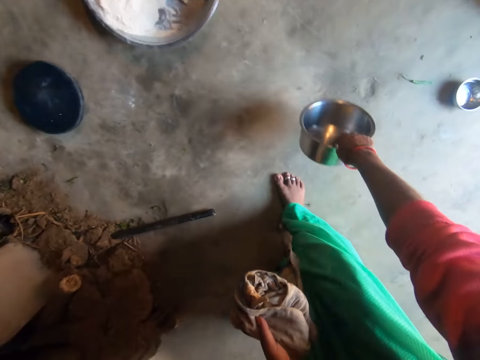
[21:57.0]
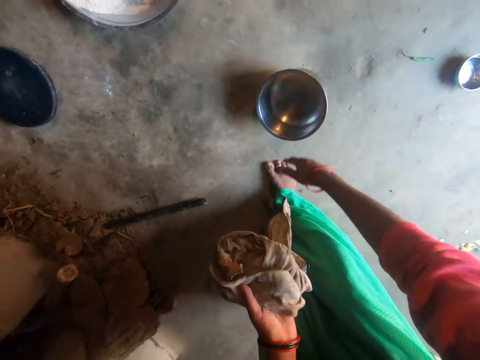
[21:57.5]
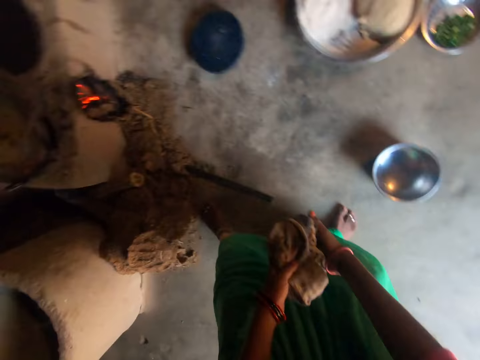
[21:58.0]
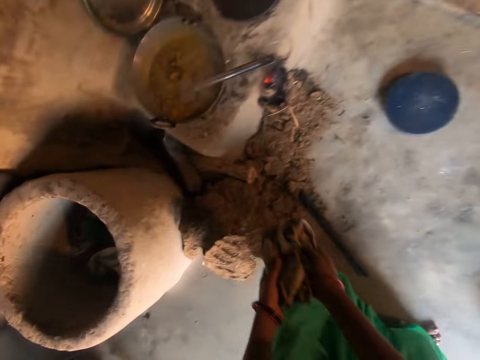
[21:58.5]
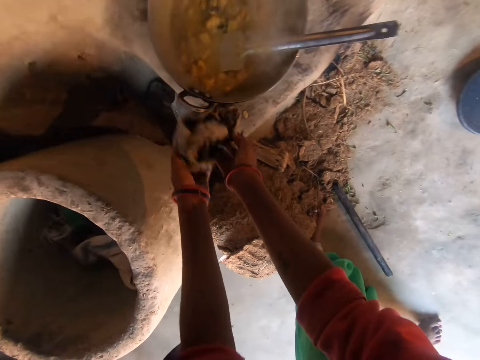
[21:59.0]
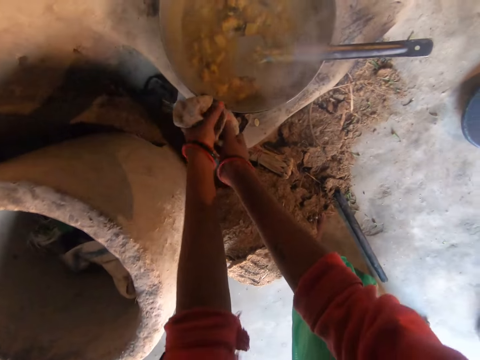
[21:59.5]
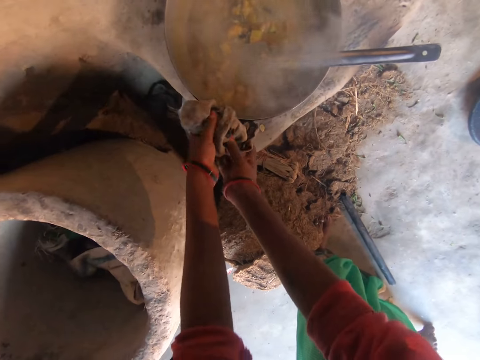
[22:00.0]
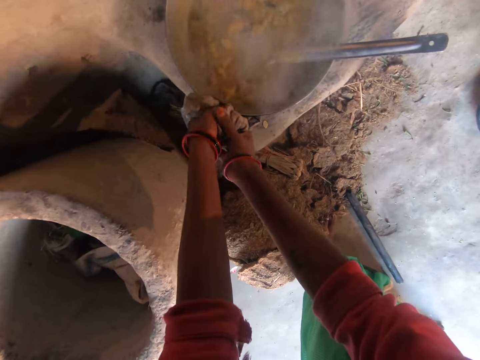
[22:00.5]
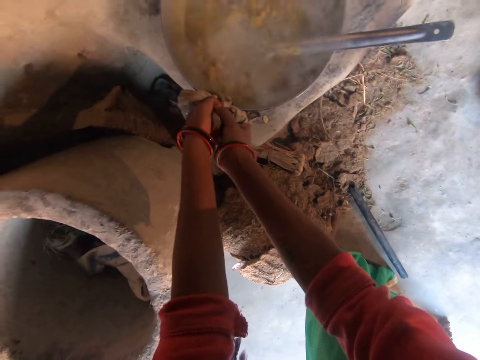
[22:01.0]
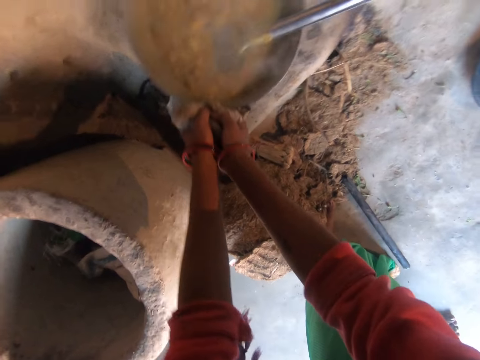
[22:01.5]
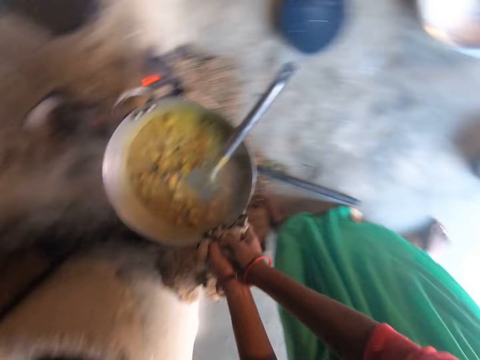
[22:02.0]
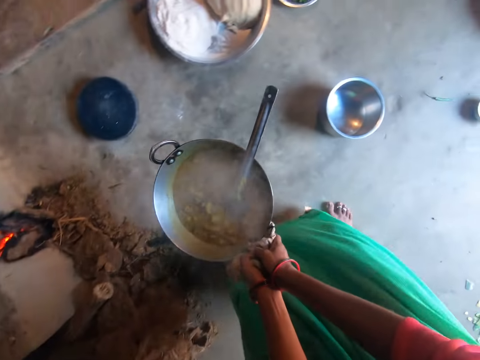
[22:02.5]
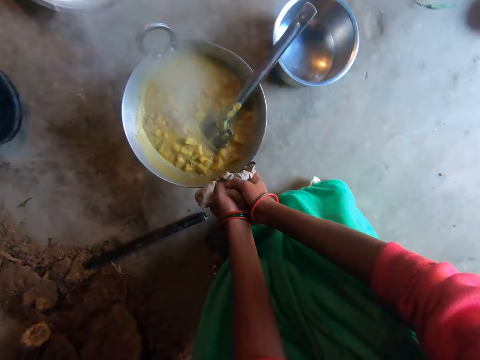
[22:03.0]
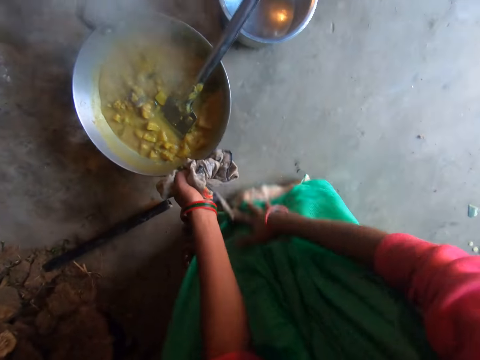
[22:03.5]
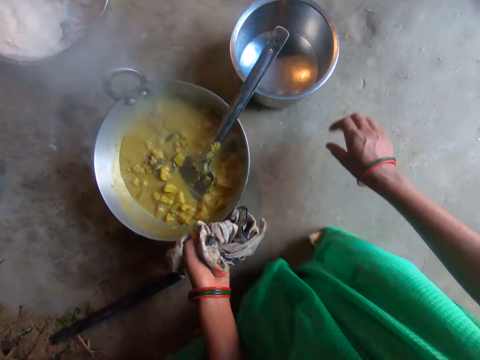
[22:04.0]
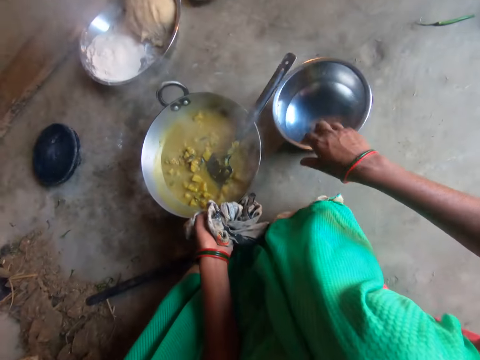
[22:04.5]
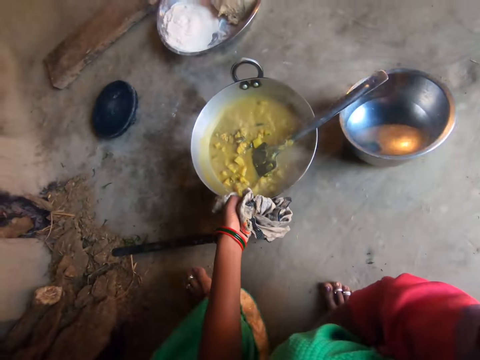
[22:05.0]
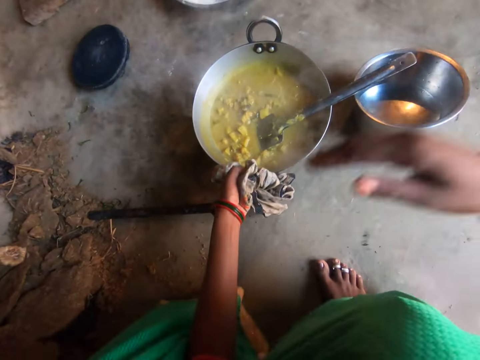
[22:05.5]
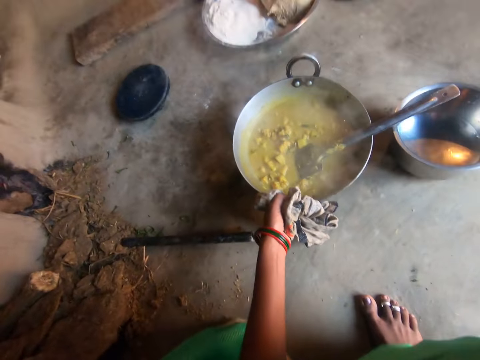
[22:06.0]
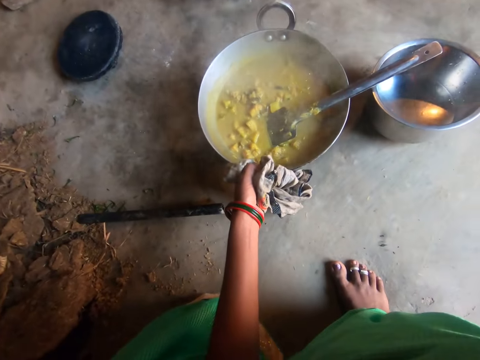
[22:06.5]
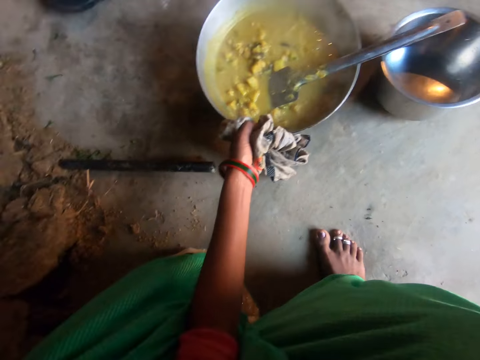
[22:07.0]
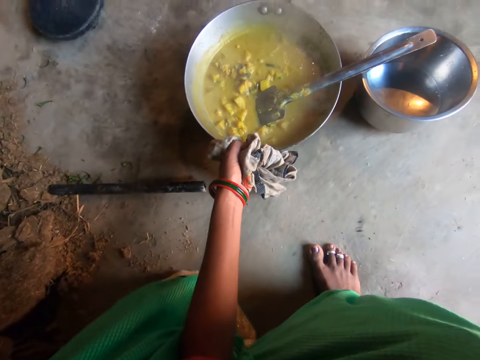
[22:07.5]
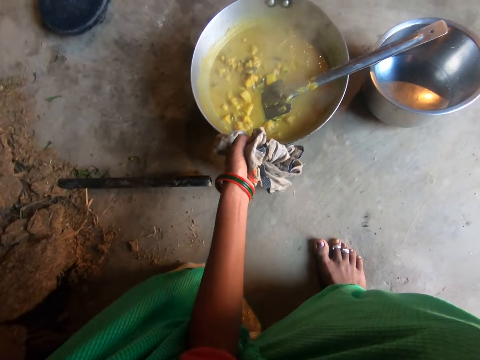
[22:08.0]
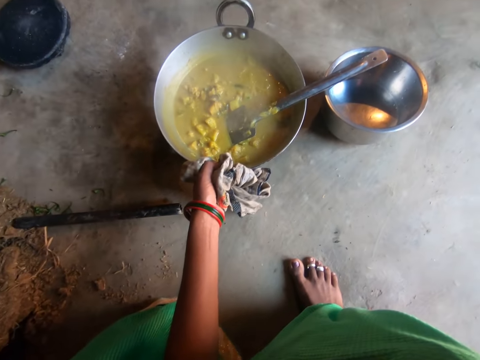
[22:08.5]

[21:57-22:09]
The camera wearer walks around the kitchen. She drops the pot on the floor. She carries the pot on the stove by the handle. She lifts a pan. She drops the pot on the floor. She moves the bowl on the floor with her right hand.

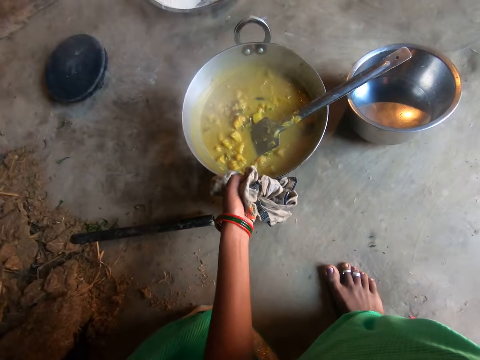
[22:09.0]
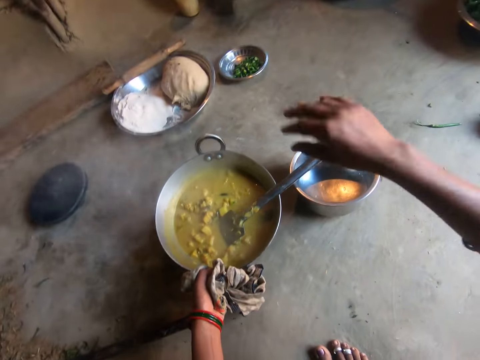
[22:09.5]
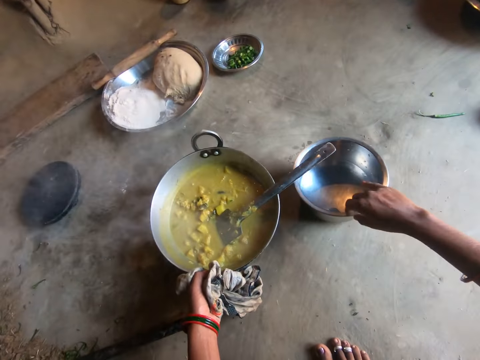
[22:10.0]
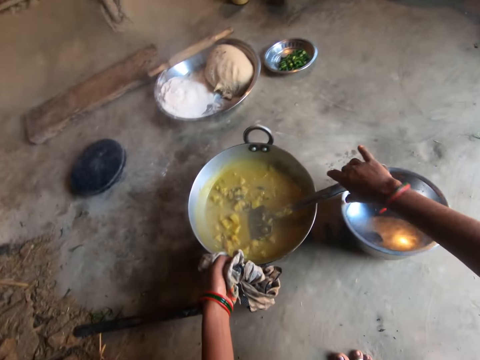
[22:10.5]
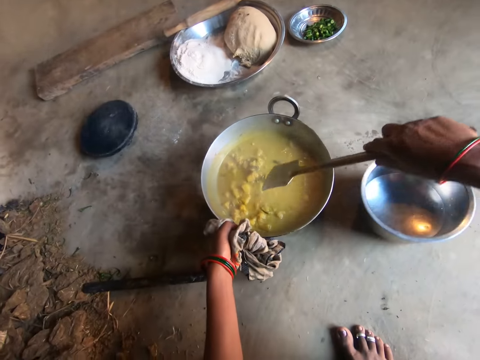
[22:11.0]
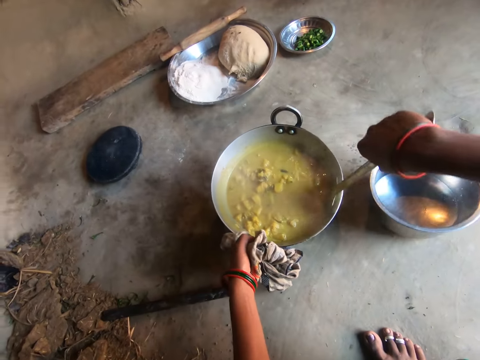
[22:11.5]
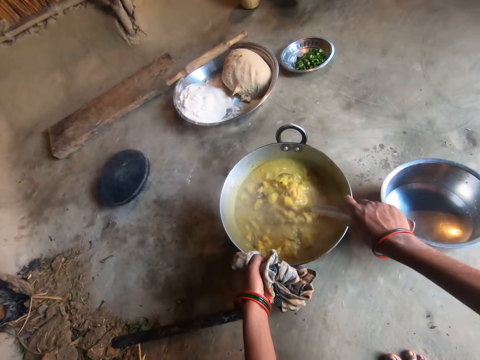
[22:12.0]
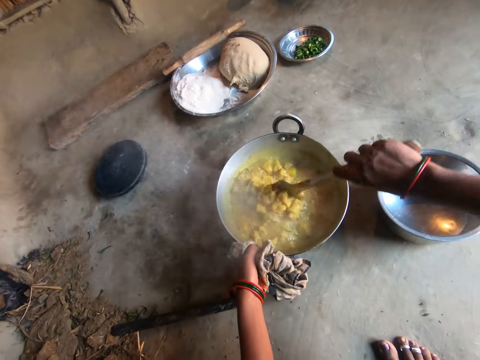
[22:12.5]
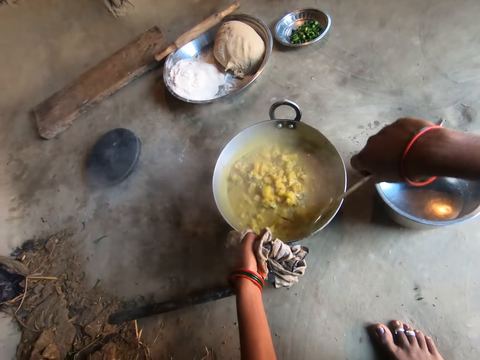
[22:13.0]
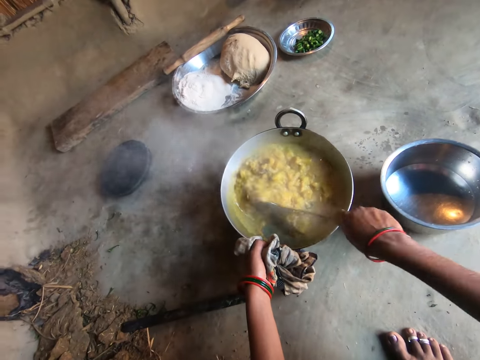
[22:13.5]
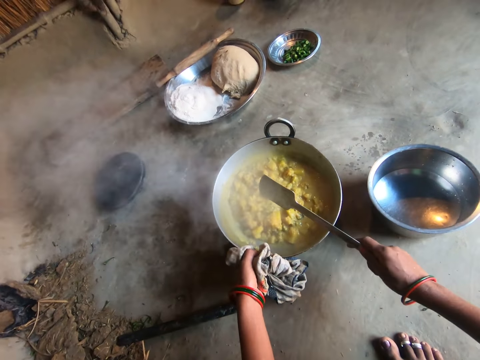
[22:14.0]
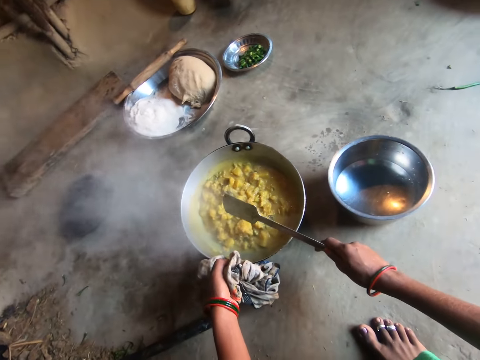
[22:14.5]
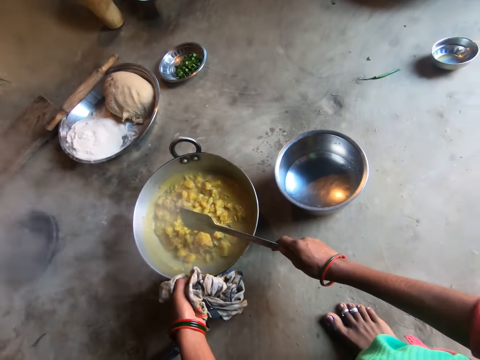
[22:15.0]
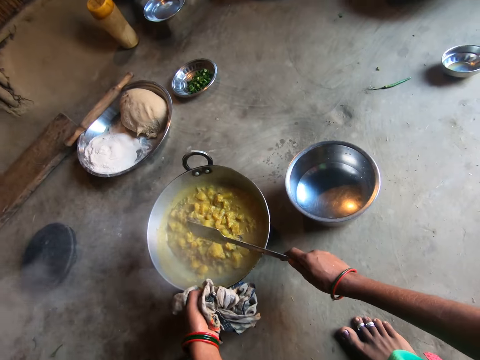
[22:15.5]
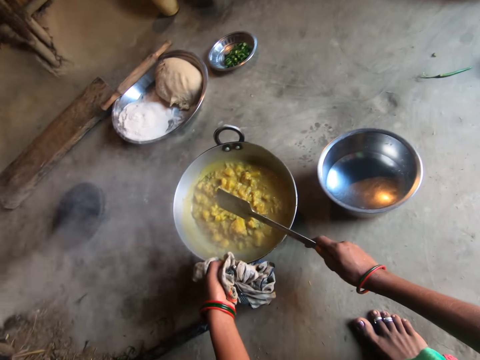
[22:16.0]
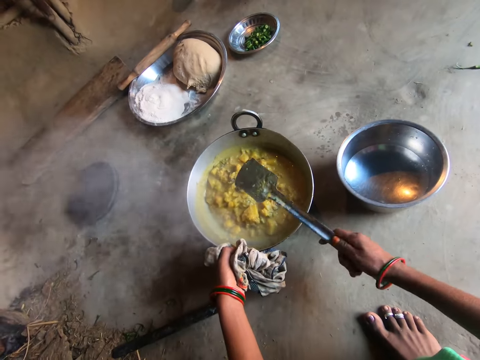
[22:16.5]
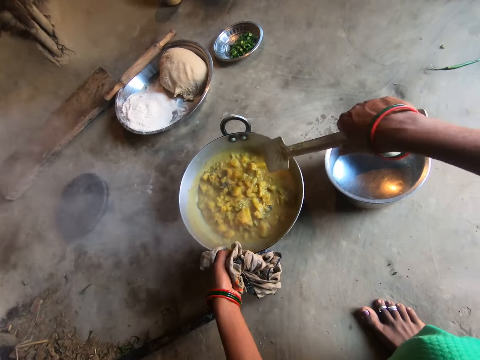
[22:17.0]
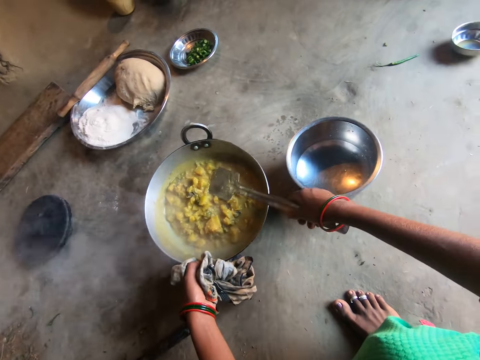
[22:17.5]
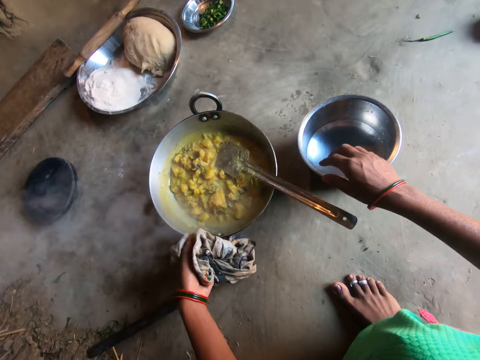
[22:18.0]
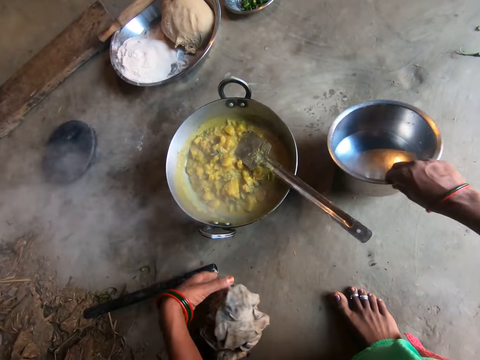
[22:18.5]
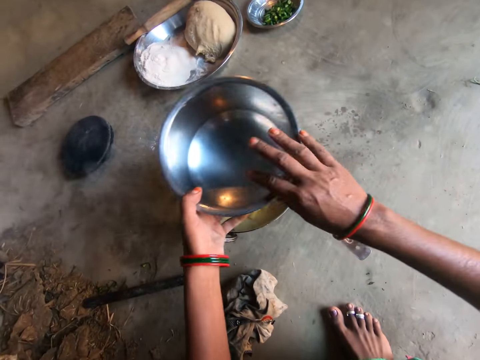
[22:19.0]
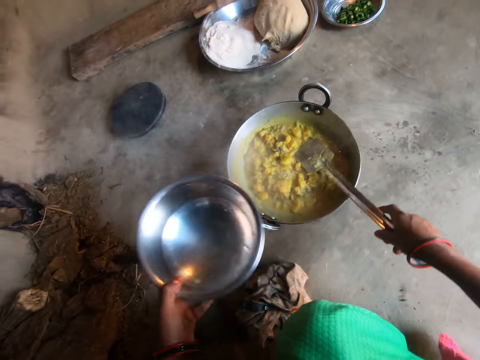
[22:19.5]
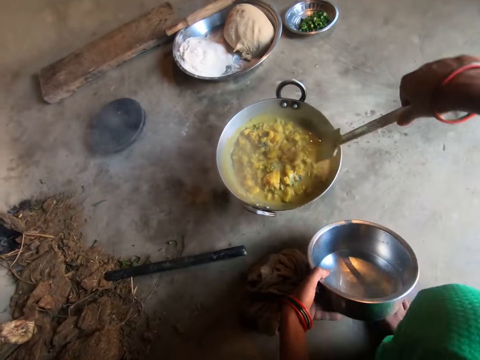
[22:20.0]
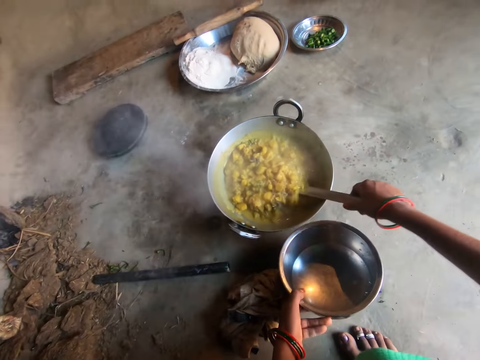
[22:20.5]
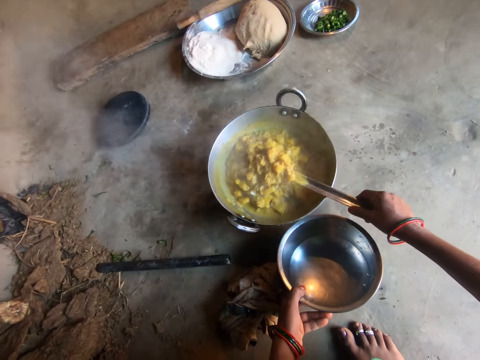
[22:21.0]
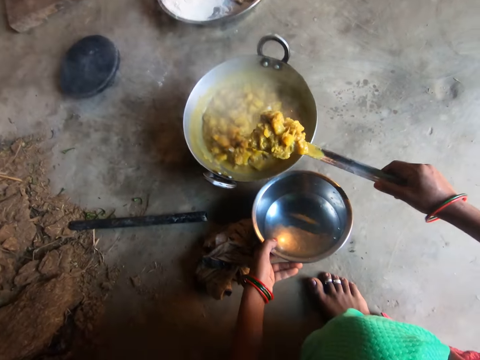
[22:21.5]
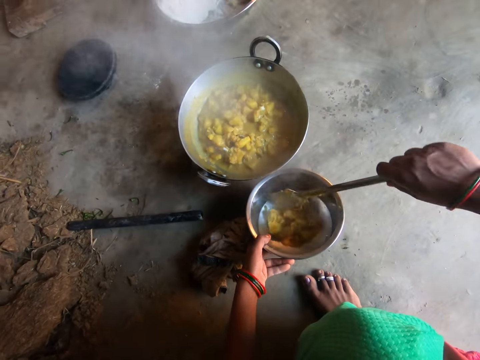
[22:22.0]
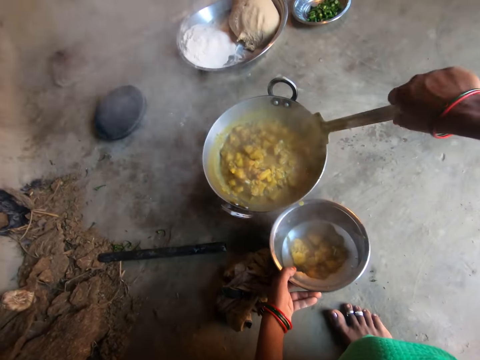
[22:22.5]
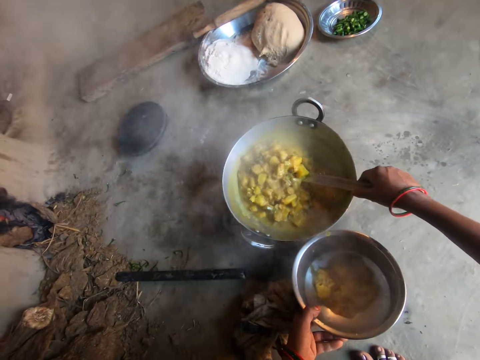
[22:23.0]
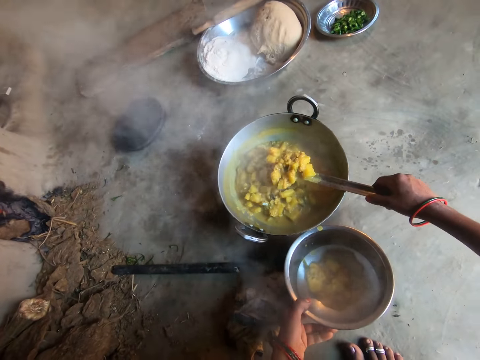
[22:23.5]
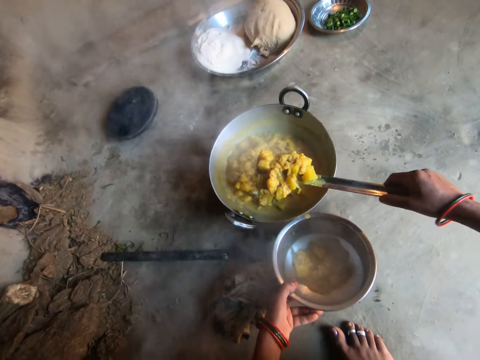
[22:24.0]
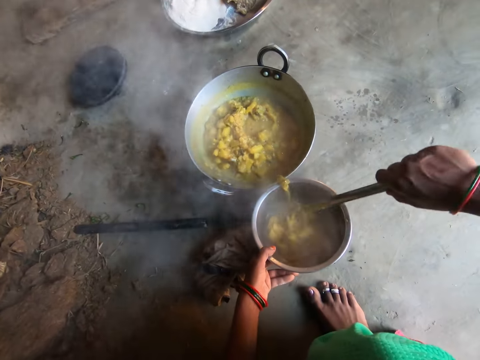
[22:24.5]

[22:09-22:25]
The camera wearer moves the bowl on the floor with her right hand. She grabs the spoon or spatula in the pot with her right hand. She stirs the food in the pot with the spoon. She mixes the soup with the spatula. She hits the spatula on a pan. She puts the spatula on the pan. She drops a cloth. She transfers the bowl on the floor to her left hand. She takes the spoon in the pot with her right hand. She lowers a pot. She transfers food from the pot to the bowl in her left hand. She scoops potatoes with the spatula. She puts the potatoes in the pot with the spatula. She scoops the potatoes with the spatula.
